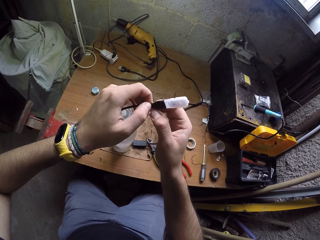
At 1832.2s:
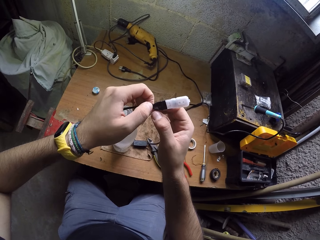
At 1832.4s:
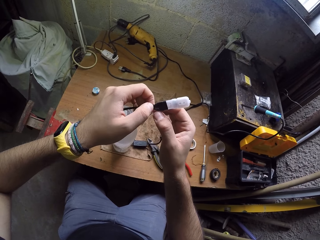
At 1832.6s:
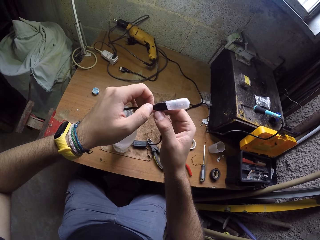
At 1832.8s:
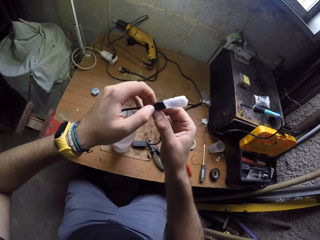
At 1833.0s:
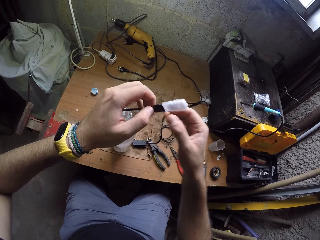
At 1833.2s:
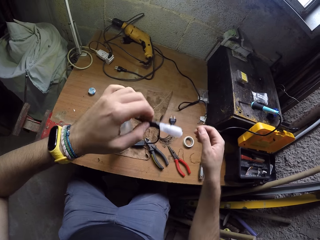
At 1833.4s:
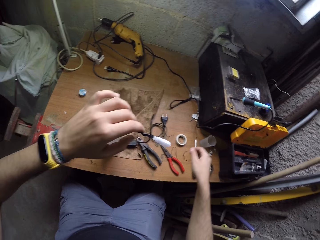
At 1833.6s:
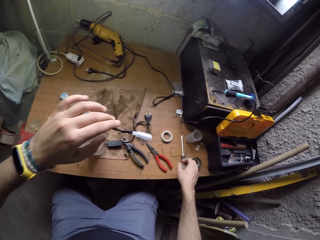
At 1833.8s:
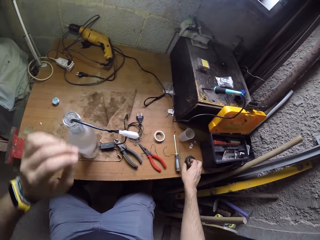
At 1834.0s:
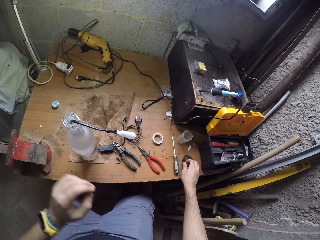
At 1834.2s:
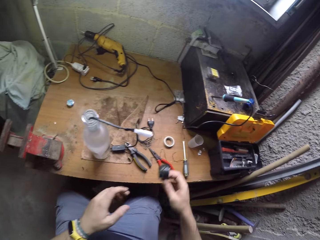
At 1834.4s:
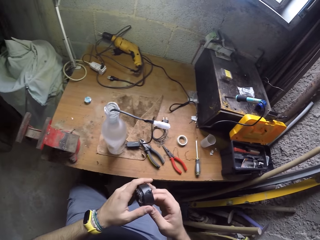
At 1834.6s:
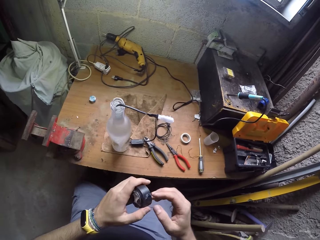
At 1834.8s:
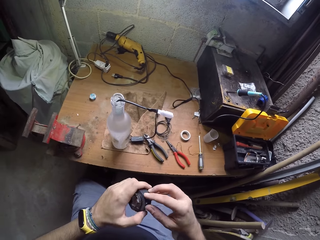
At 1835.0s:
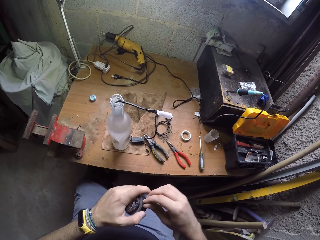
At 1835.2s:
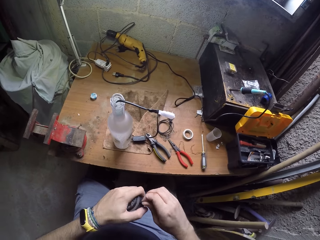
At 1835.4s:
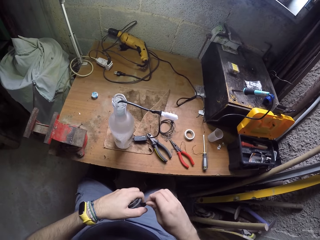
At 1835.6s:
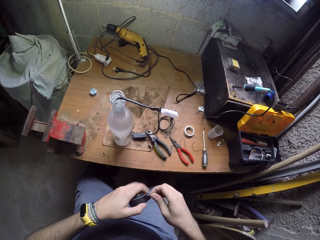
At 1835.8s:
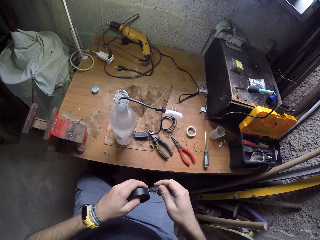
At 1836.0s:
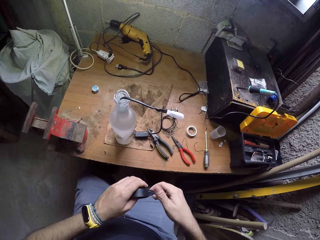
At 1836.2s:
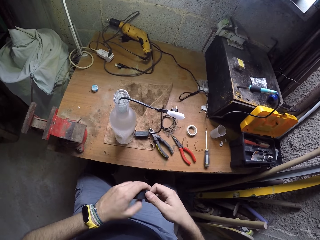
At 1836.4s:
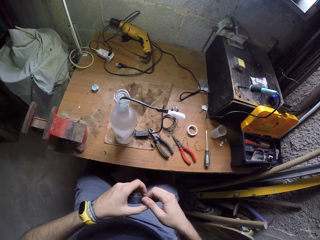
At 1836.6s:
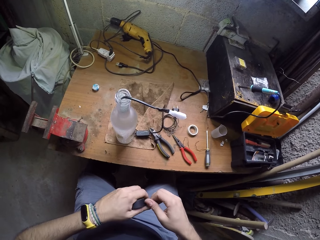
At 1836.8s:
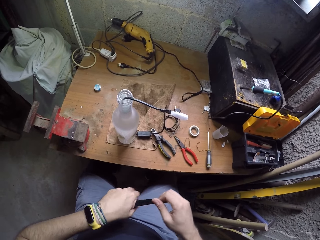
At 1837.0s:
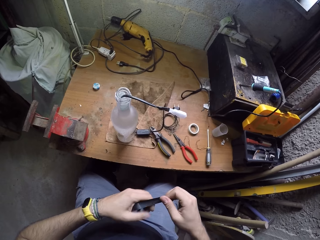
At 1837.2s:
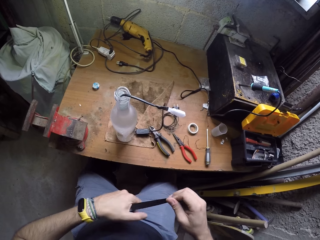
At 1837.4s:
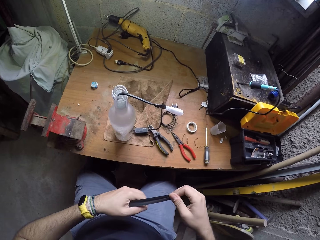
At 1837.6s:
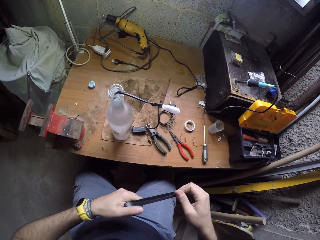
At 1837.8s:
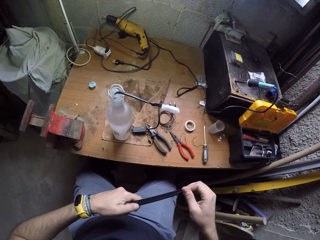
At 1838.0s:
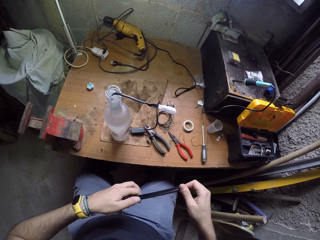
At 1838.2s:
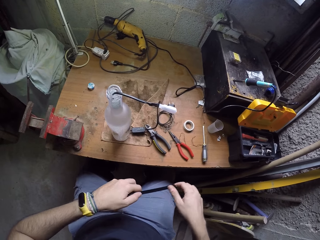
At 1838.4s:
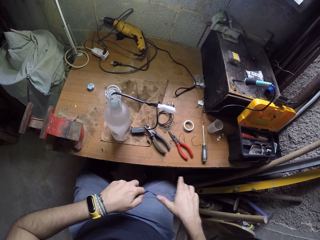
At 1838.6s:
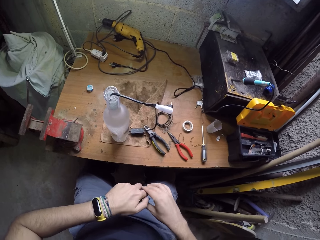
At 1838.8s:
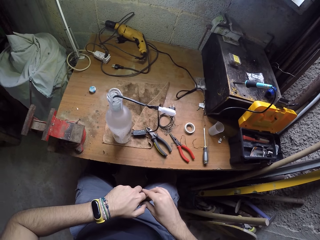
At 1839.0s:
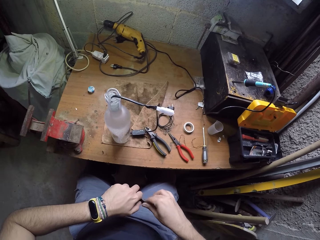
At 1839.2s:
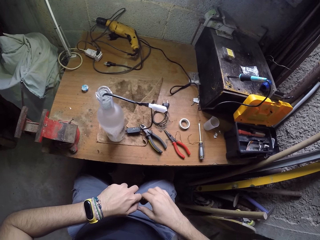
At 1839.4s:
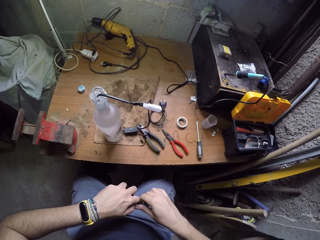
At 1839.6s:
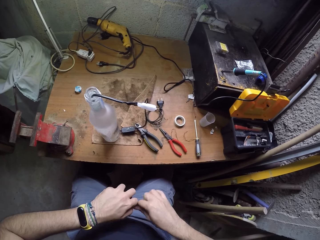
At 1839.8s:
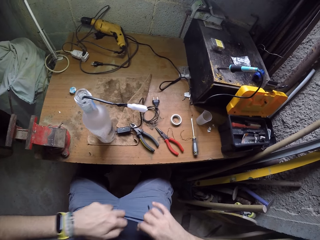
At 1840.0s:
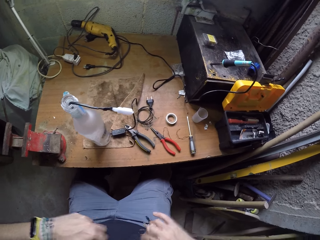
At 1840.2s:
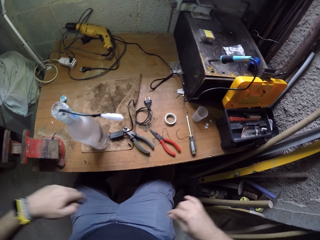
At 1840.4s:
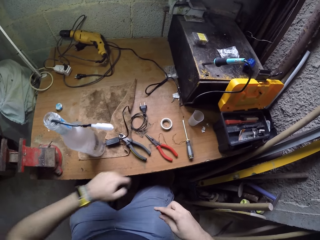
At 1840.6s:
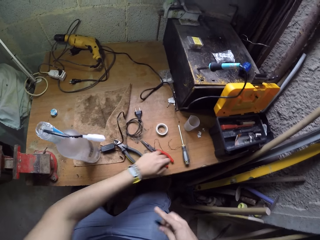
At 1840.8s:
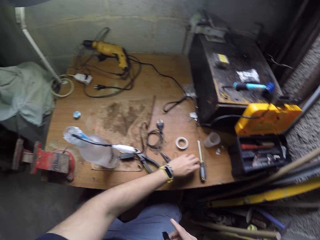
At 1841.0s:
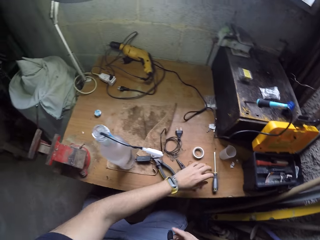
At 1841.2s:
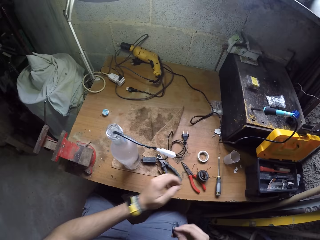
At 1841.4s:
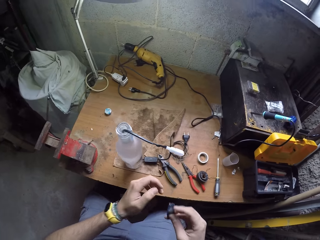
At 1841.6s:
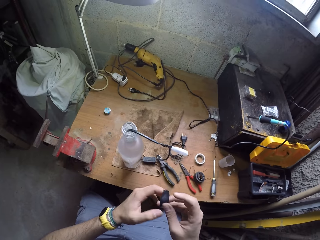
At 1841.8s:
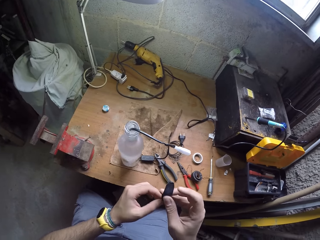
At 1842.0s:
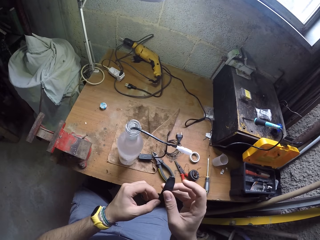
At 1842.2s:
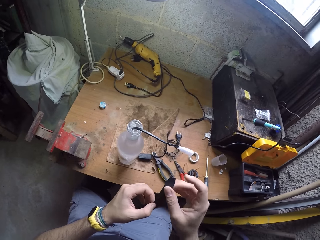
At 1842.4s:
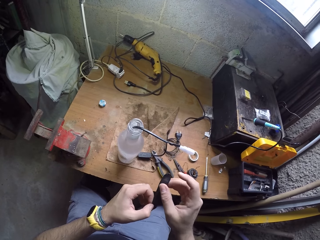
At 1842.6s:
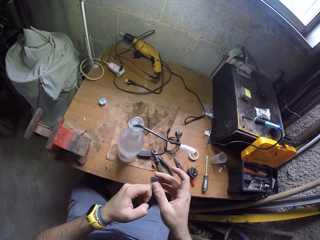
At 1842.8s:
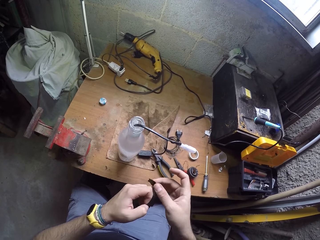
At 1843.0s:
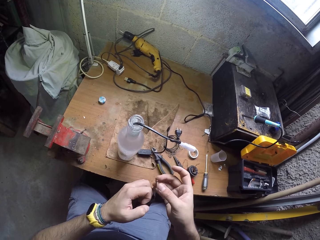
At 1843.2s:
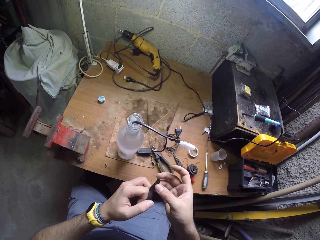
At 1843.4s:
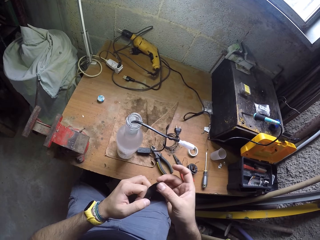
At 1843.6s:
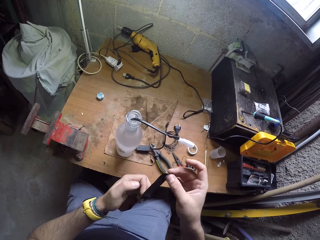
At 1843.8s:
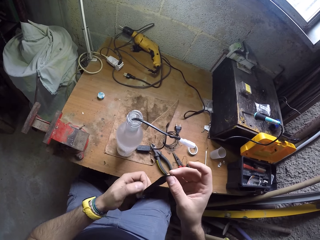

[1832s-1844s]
The camera wearer picks the black electrical tape or sellotape from the table with his right hand. He passes the black electrical tape to his left hand. He peels some tape from the black electrical tape with his right hand. He cuts the peeled tape from the electrical tape using his right hand. He places the black electrical tape in his left hand on the table. He holds the peeled tape in his hands.

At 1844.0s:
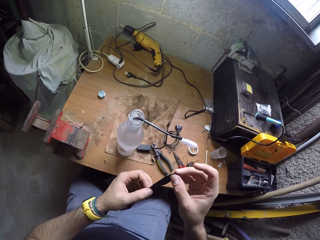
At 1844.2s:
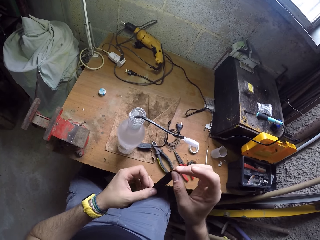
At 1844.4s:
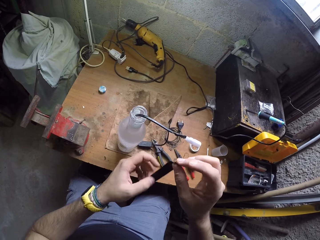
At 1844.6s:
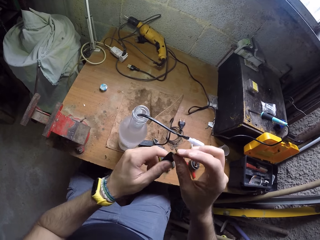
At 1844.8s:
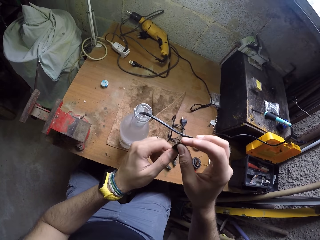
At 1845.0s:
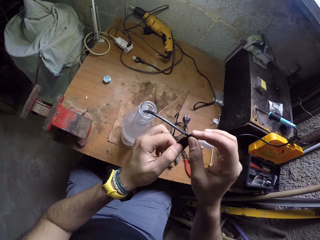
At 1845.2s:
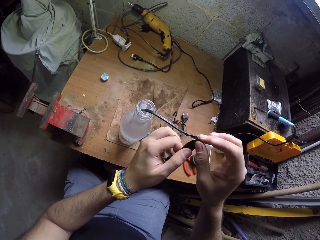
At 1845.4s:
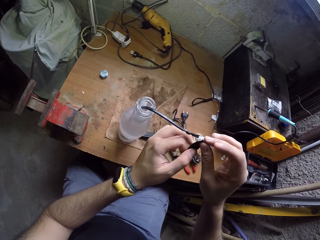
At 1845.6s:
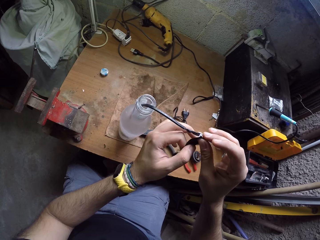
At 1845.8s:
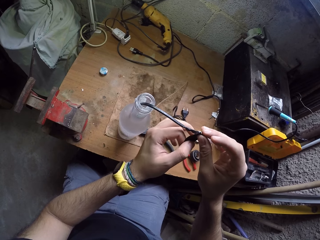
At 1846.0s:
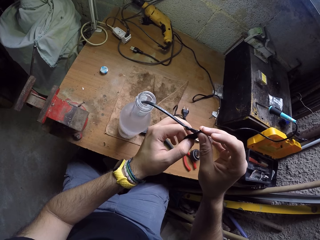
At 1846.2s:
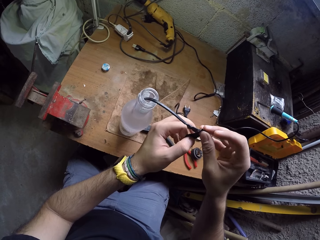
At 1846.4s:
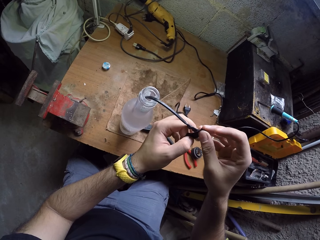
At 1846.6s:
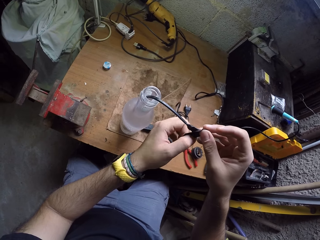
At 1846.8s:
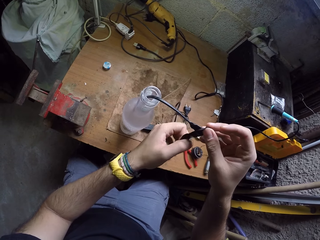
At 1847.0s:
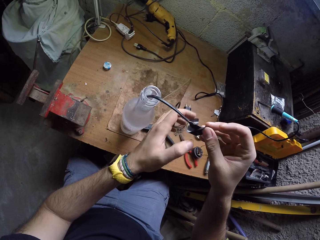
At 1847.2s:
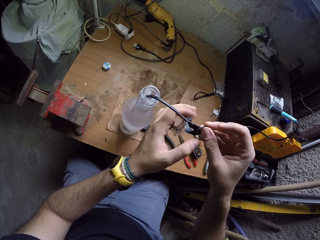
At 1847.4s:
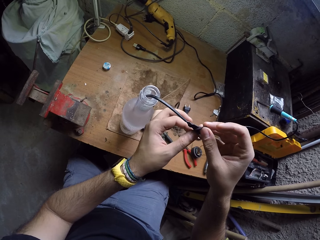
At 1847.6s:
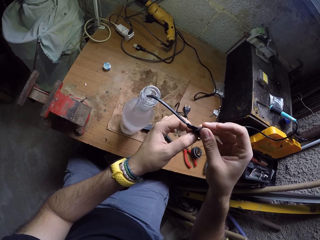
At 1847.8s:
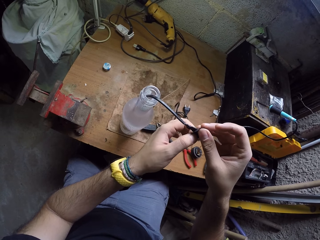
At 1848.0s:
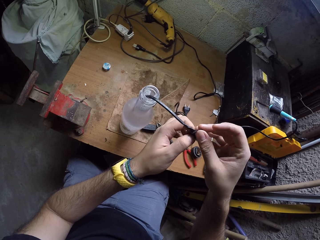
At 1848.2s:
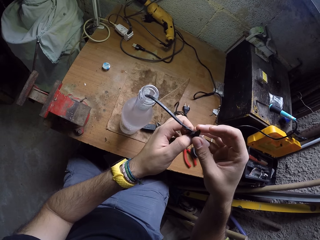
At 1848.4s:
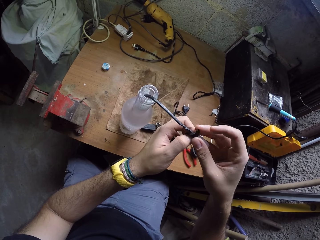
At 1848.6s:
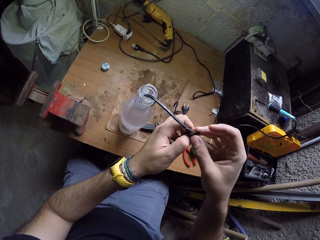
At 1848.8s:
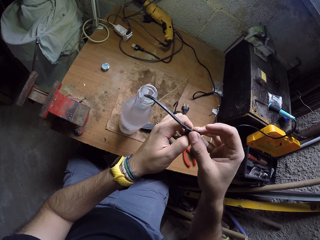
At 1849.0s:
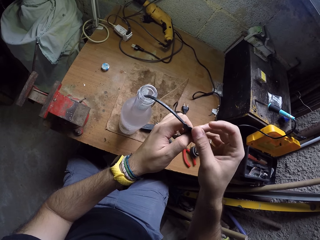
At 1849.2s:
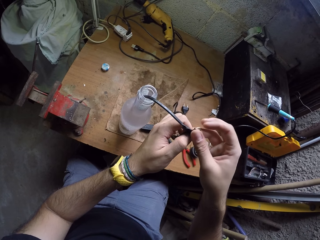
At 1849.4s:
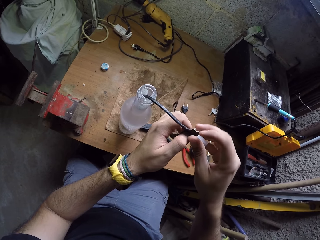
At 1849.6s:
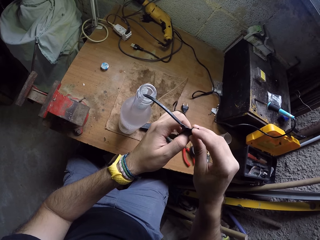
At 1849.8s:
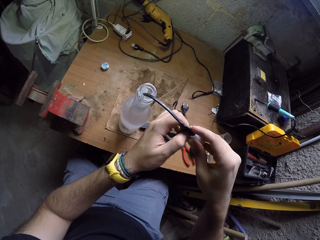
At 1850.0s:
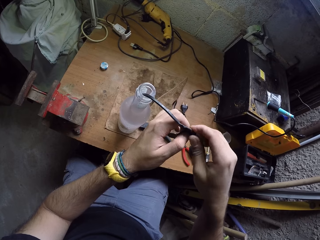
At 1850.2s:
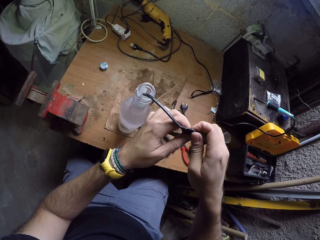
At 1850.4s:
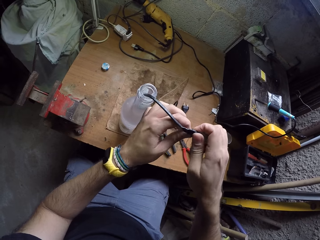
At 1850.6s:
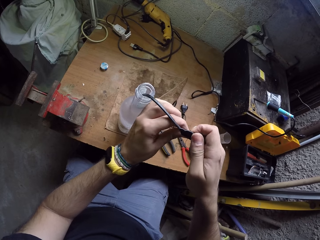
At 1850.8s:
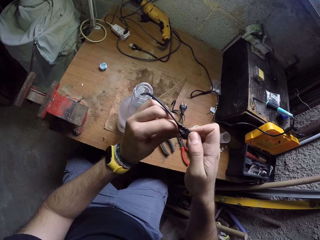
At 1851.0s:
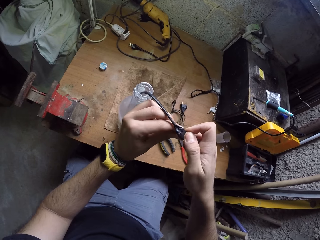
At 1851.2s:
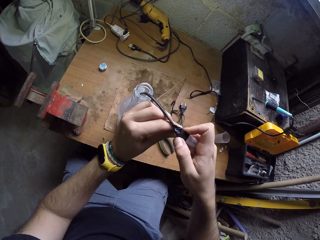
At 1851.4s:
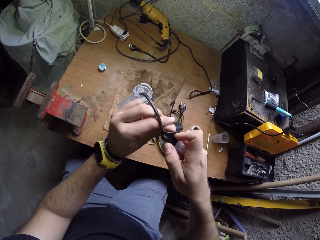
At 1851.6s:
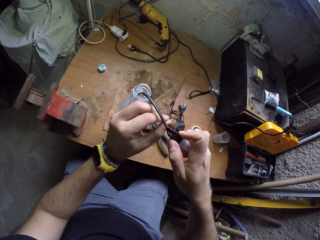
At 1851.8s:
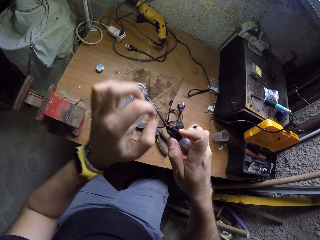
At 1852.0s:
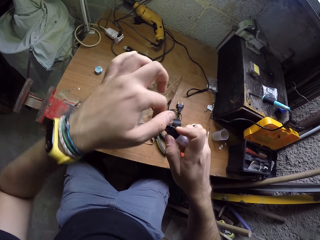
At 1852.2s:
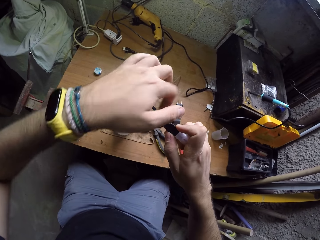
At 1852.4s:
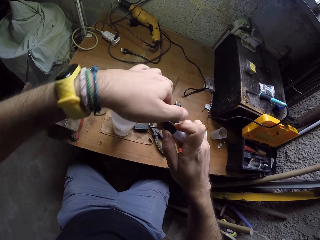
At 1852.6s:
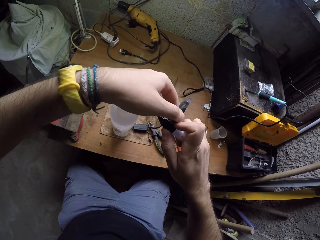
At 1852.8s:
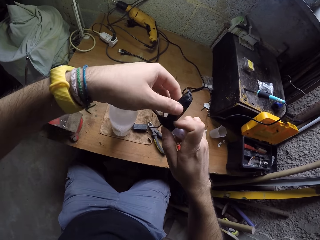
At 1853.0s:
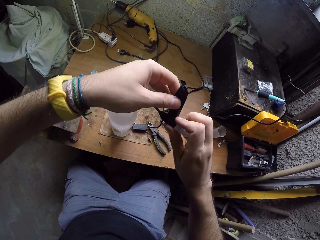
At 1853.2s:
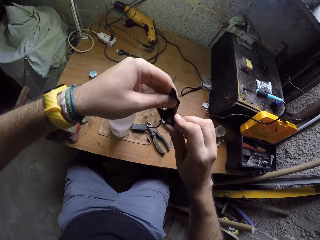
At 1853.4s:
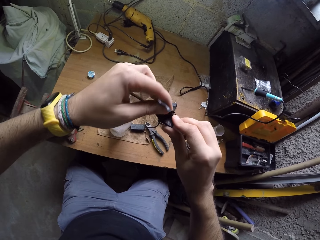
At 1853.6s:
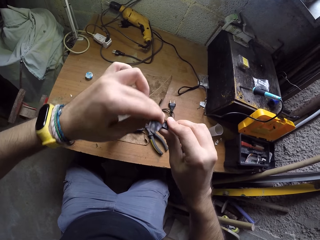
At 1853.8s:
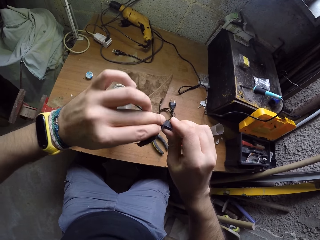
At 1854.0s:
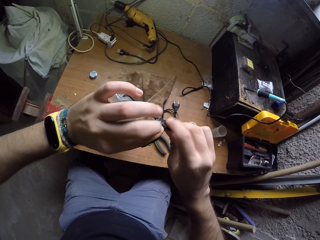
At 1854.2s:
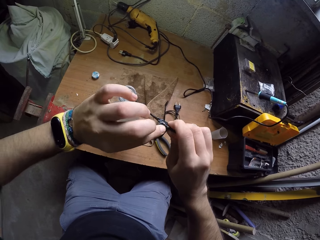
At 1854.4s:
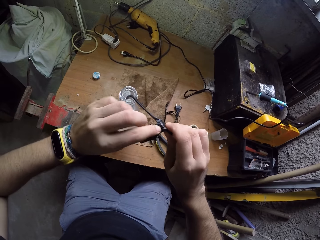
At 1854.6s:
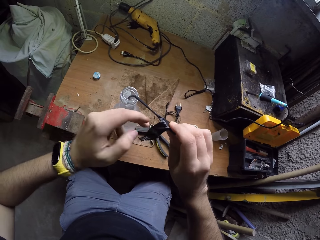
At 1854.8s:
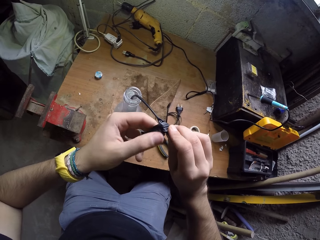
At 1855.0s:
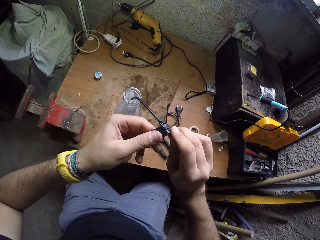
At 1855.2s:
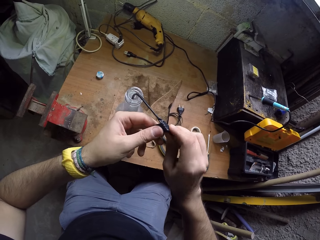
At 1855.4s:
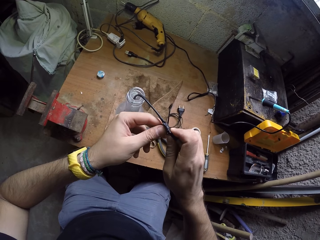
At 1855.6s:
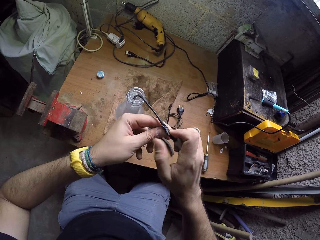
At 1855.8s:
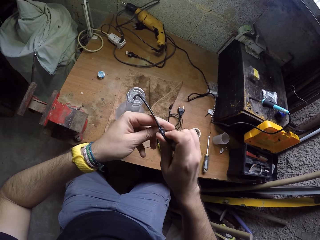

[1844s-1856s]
The camera wearer rolls the sellotape on the wire. He covers the black cord with the peeled tape in his hands.
